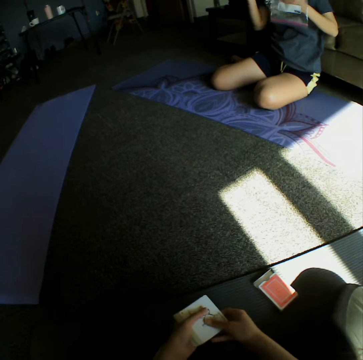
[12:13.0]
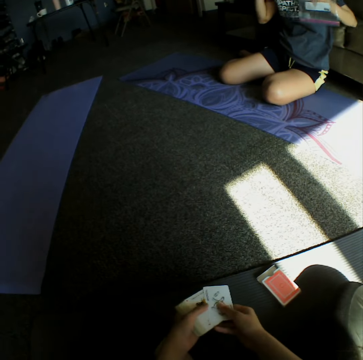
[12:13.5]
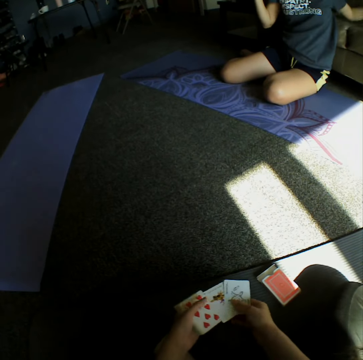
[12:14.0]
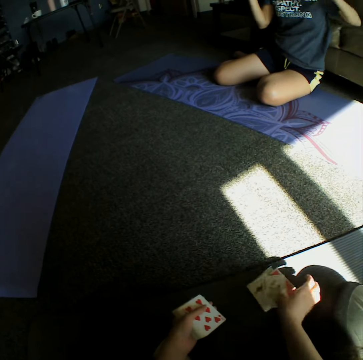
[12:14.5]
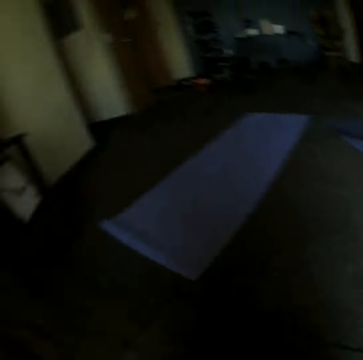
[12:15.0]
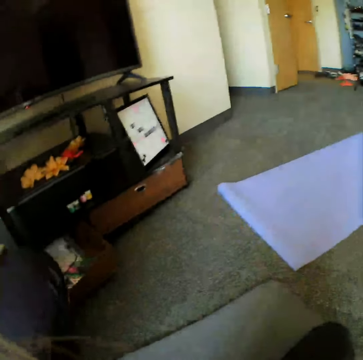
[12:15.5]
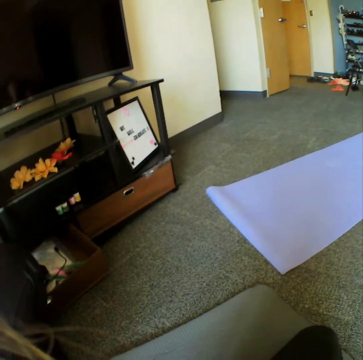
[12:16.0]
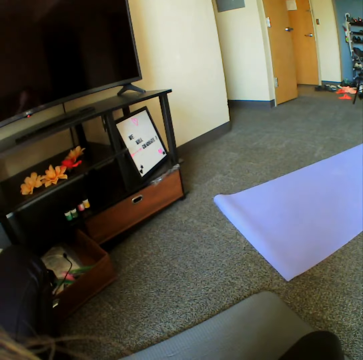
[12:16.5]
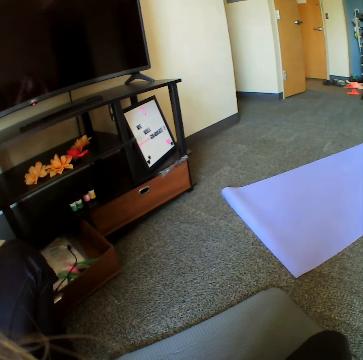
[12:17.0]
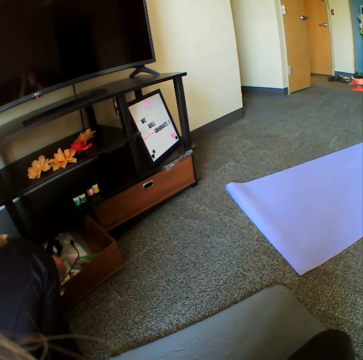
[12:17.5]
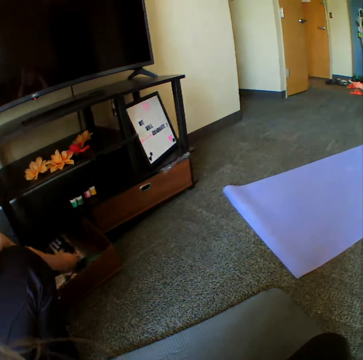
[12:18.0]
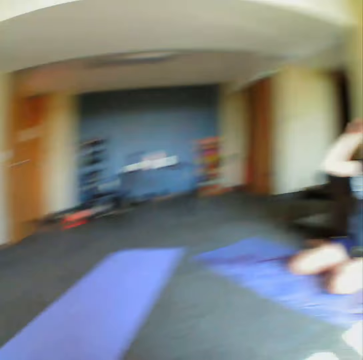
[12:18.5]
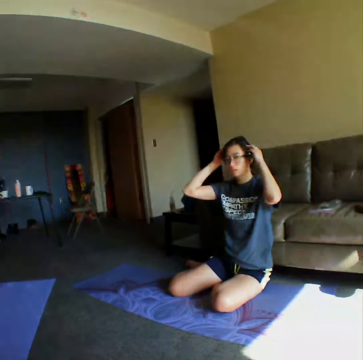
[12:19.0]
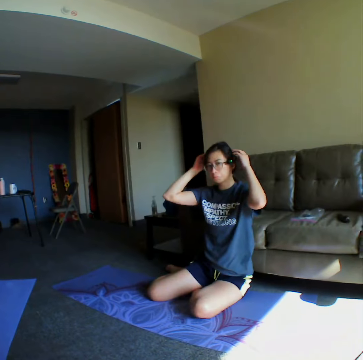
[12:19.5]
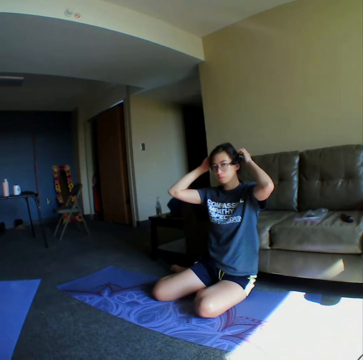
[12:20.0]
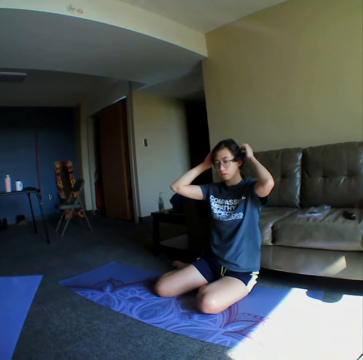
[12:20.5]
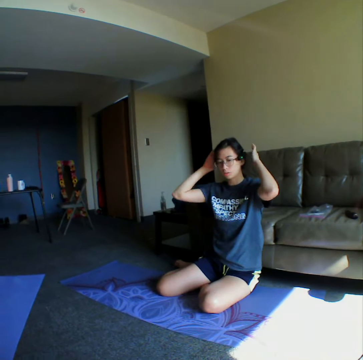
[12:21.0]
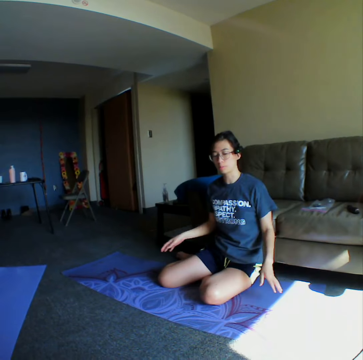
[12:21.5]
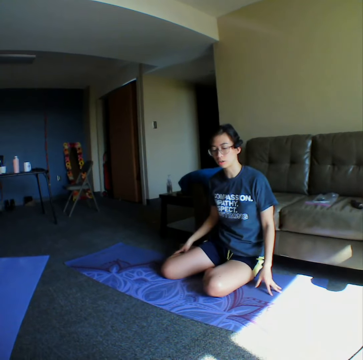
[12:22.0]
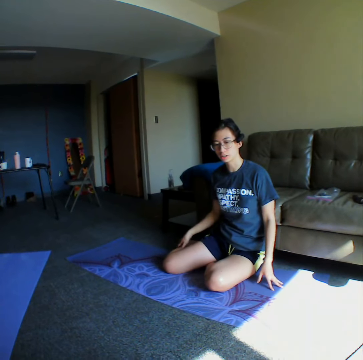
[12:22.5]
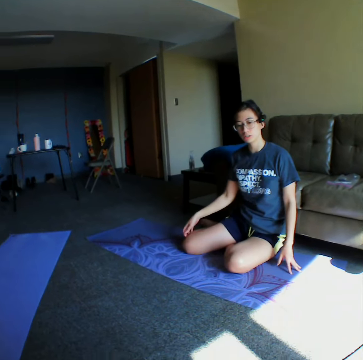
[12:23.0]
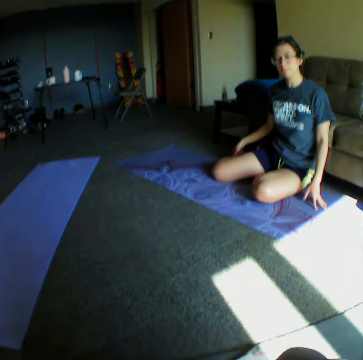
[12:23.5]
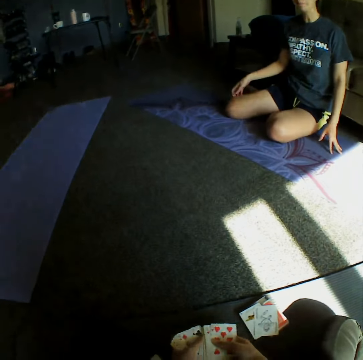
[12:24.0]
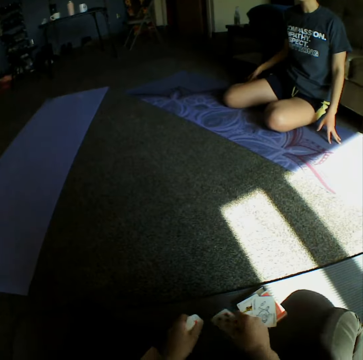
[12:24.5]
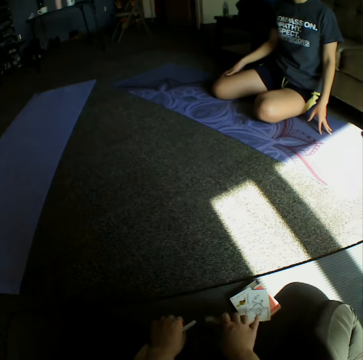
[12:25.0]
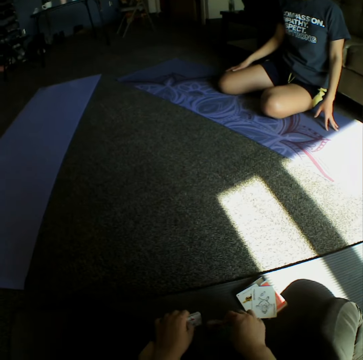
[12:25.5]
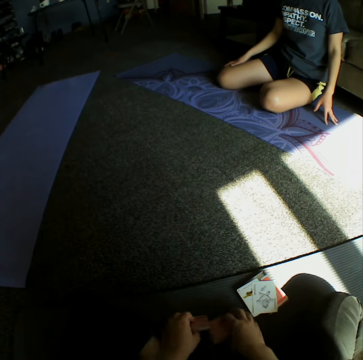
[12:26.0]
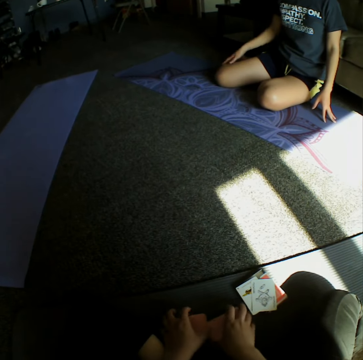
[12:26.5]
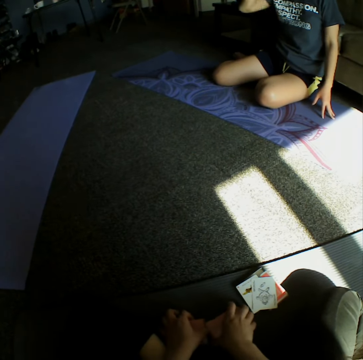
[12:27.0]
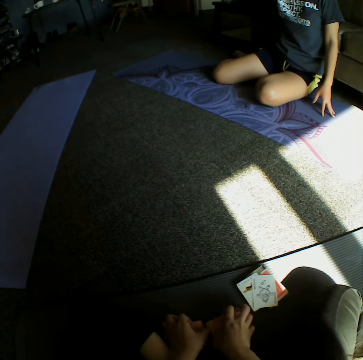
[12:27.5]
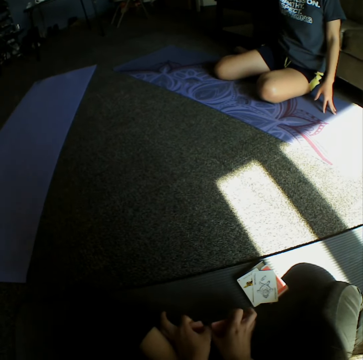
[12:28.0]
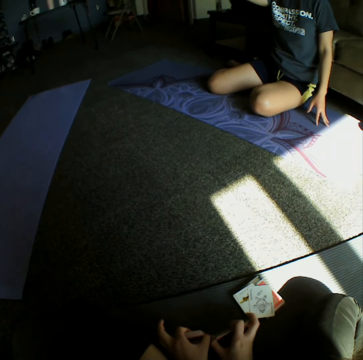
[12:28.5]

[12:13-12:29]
The camera wearer throws the cards on the floor. A woman searches in a drawer. The camera wearer turns around the room and holds cards.

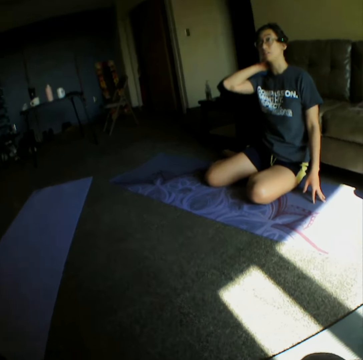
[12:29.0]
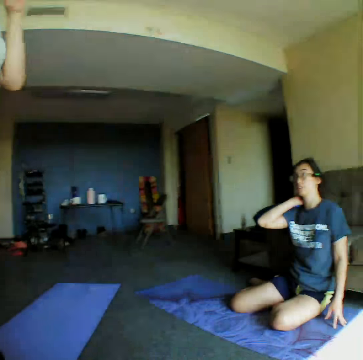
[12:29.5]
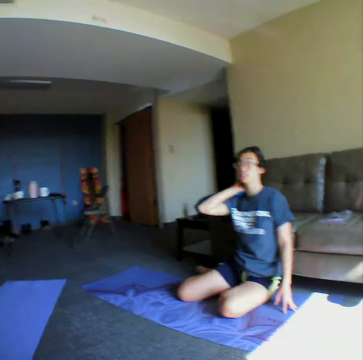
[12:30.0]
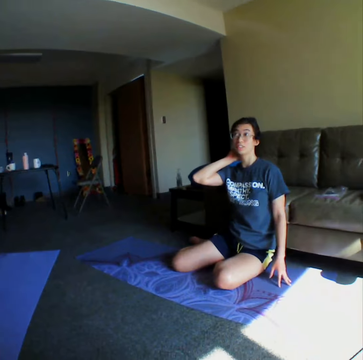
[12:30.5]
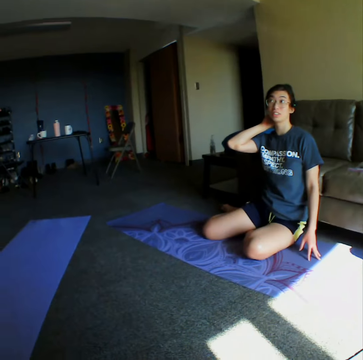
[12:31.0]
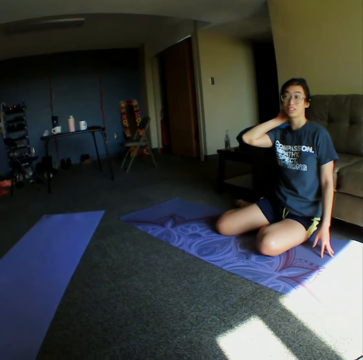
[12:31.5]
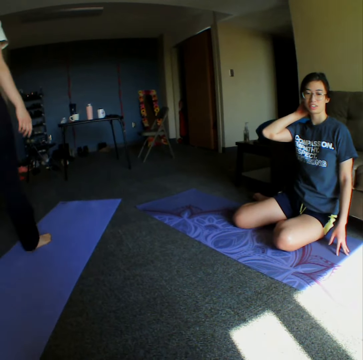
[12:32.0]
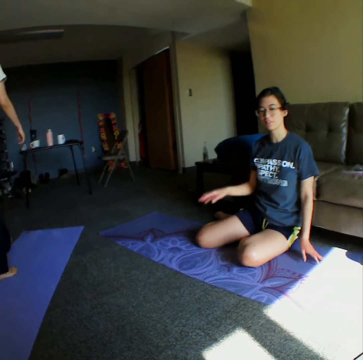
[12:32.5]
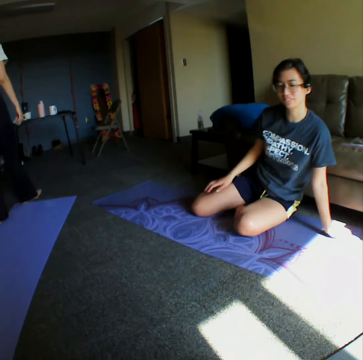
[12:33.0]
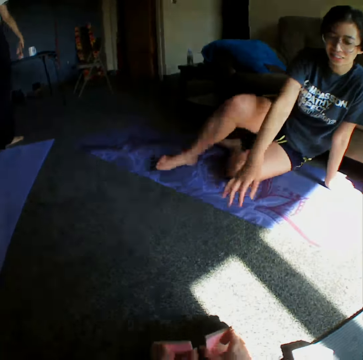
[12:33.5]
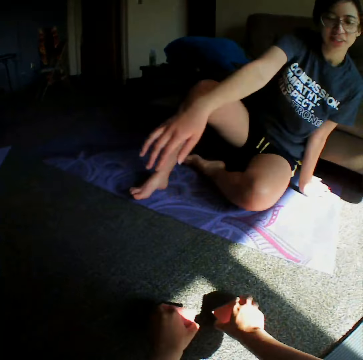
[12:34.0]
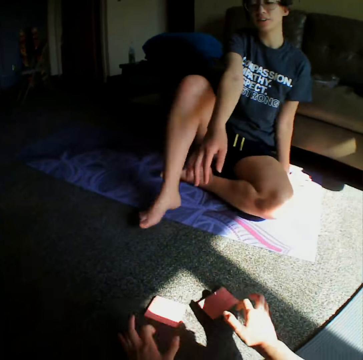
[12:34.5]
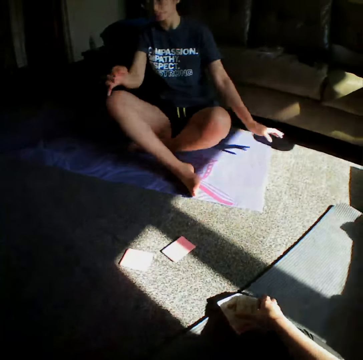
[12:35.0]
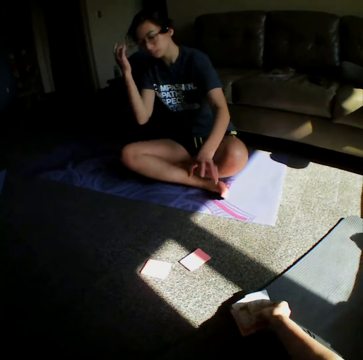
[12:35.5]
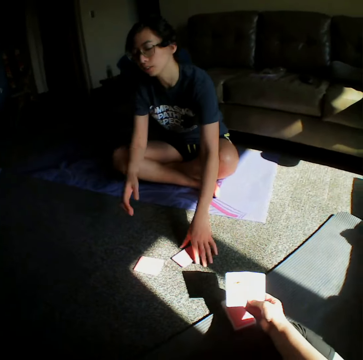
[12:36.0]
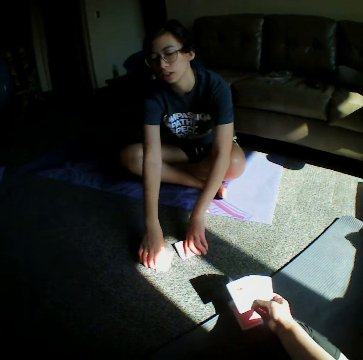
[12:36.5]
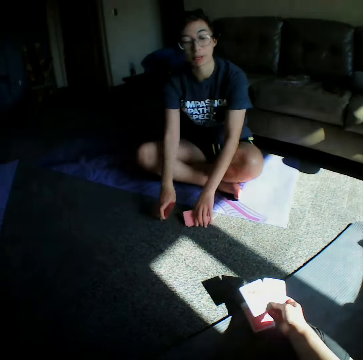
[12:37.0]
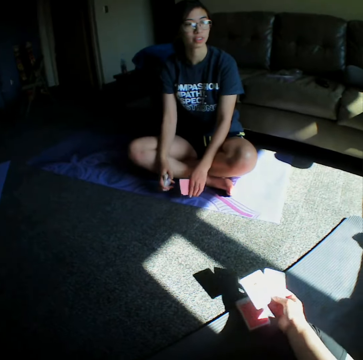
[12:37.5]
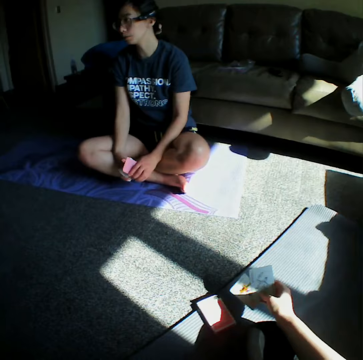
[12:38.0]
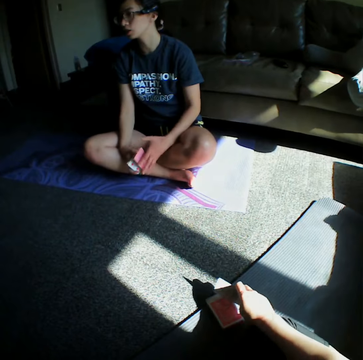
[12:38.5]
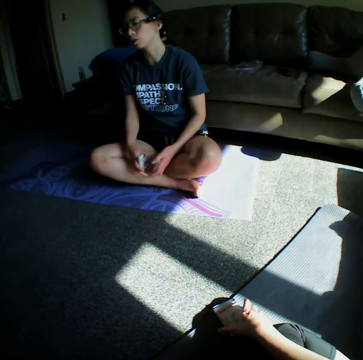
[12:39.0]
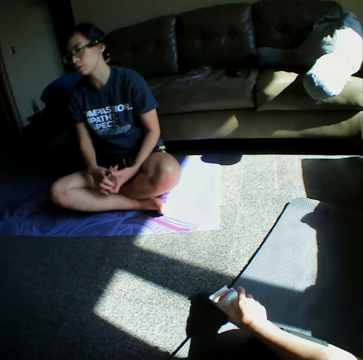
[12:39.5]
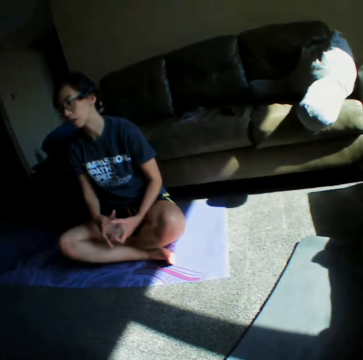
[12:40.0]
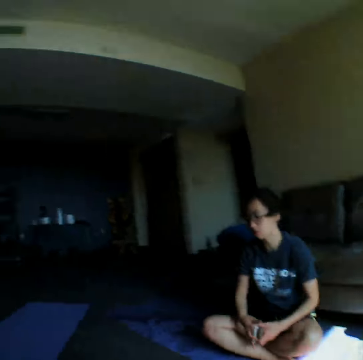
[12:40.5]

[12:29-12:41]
A woman walks around the room. Another woman moves closer to the camera wearer. The camera wearer places cards on the floor and picks up cards from the floor. The other woman picks up the cards on the floor. The camera wearer picks up cards from the floor.

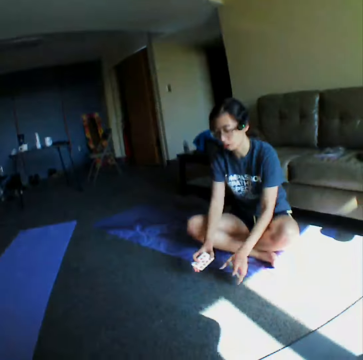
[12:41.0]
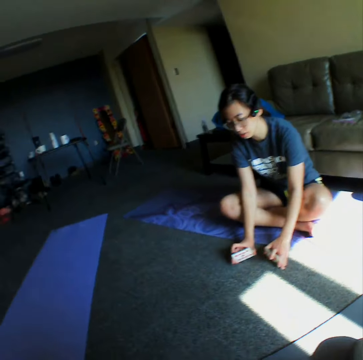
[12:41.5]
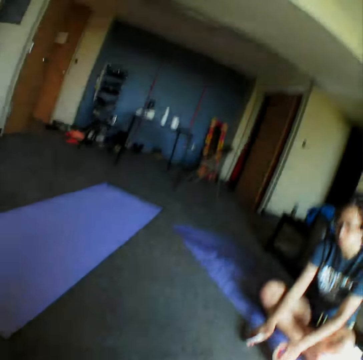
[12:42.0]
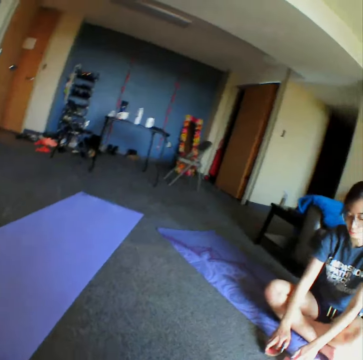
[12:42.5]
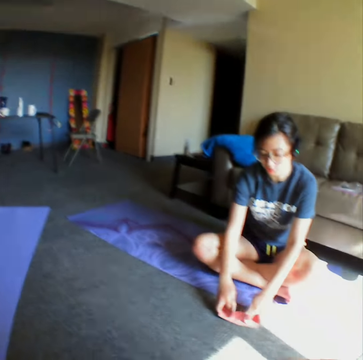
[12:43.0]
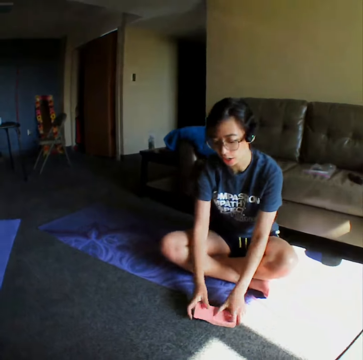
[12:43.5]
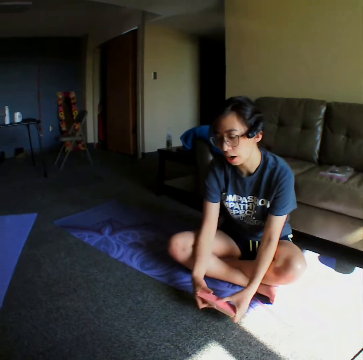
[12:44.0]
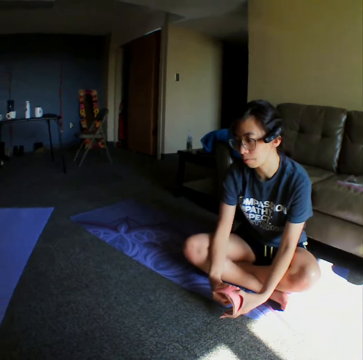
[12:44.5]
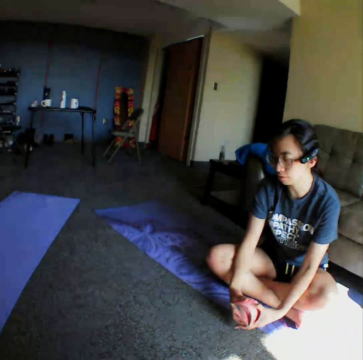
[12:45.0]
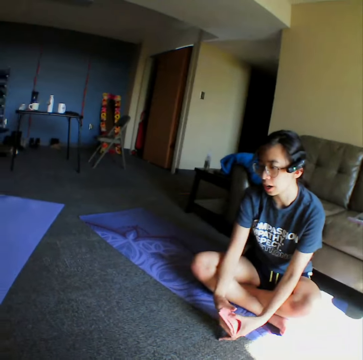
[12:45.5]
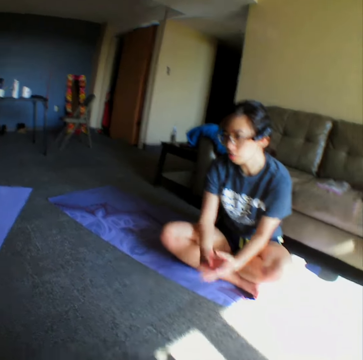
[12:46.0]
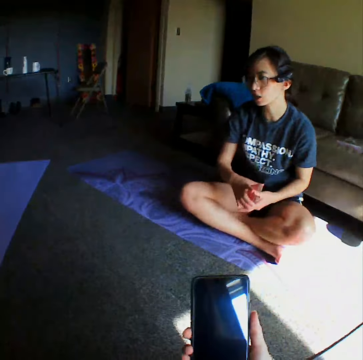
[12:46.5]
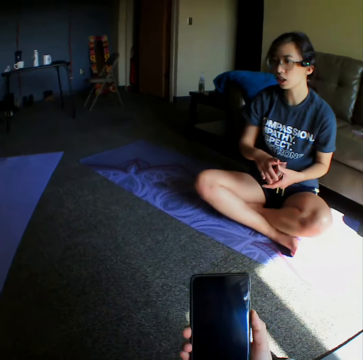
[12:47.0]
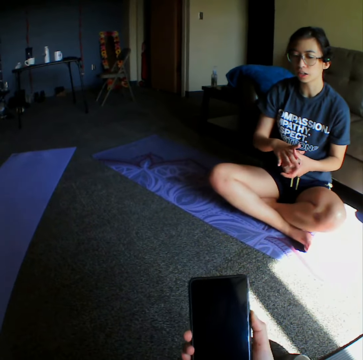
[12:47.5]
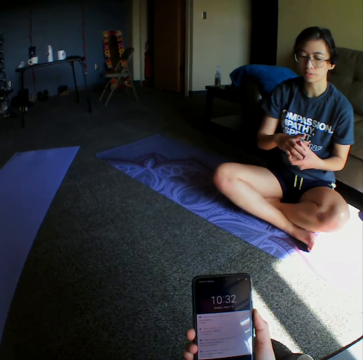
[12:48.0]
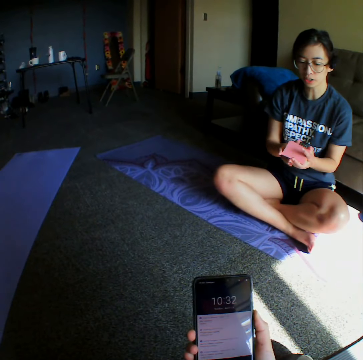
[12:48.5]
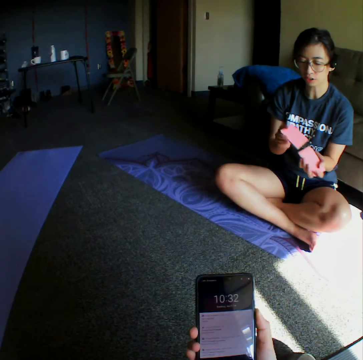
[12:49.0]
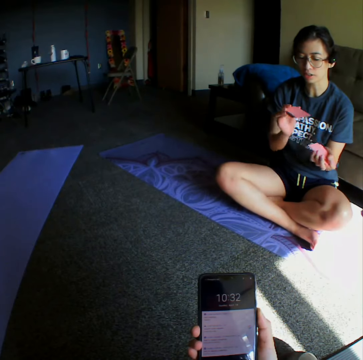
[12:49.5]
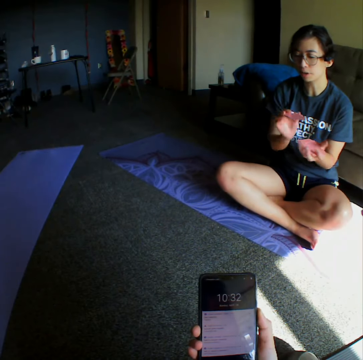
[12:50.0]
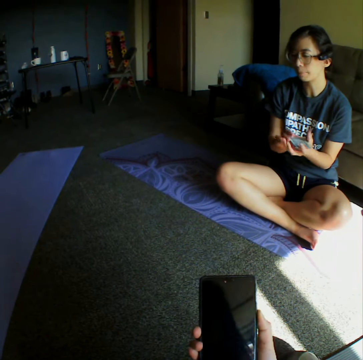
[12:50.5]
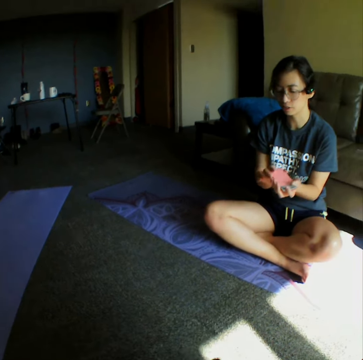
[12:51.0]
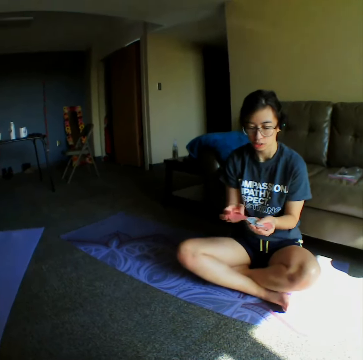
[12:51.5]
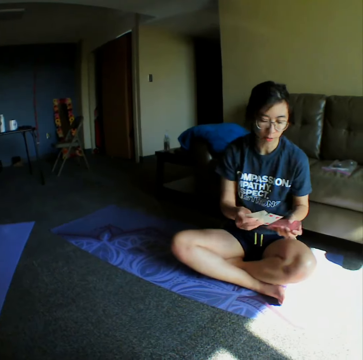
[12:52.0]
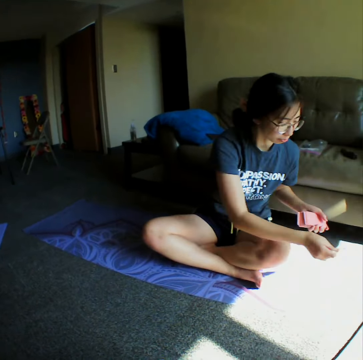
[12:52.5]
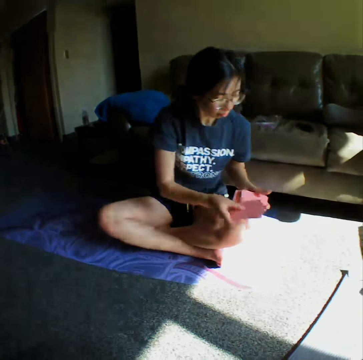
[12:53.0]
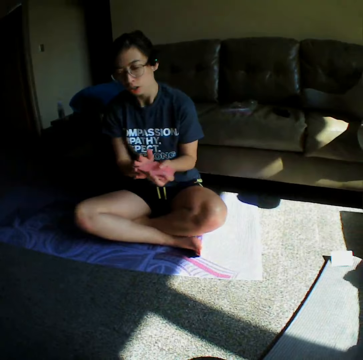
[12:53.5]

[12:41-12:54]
The camera wearer looks around the room. A woman places cards on the floor. The camera wearer looks around the house. The woman rearranges the cards on her hands. The camera wearer uses a phone. The woman shuffles cards. The camera wearer throws the cards on the floor. The woman places cards on the floor.
